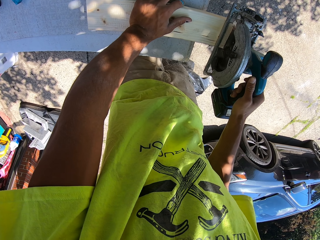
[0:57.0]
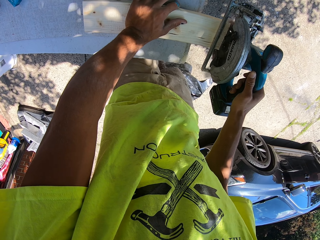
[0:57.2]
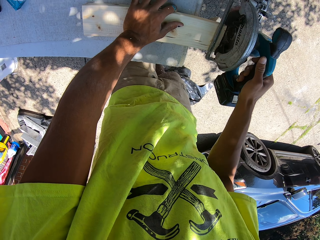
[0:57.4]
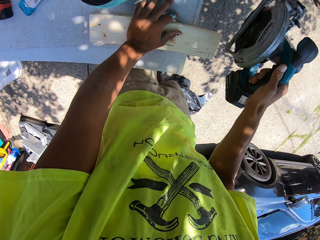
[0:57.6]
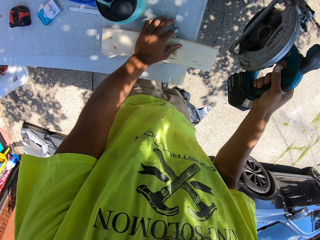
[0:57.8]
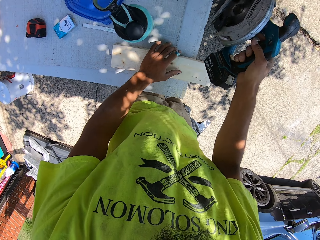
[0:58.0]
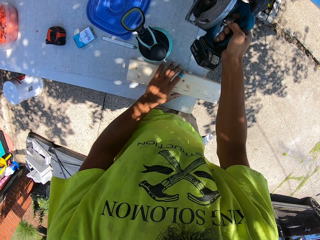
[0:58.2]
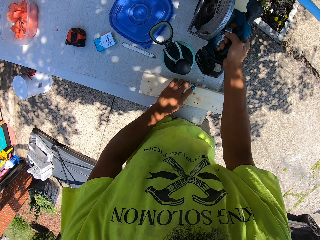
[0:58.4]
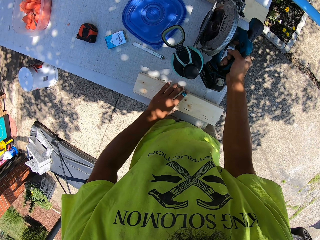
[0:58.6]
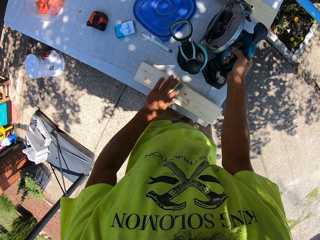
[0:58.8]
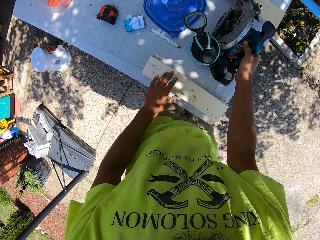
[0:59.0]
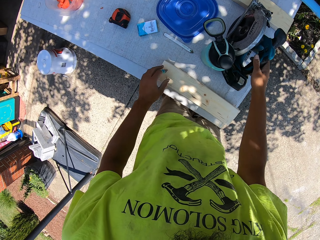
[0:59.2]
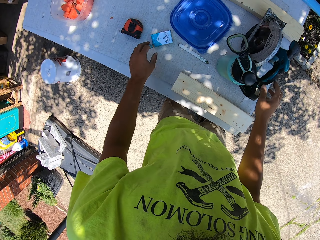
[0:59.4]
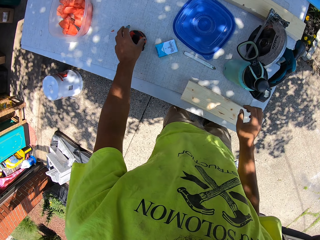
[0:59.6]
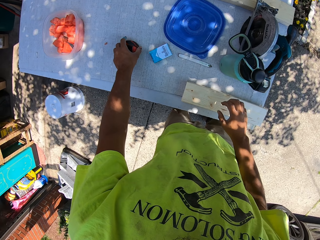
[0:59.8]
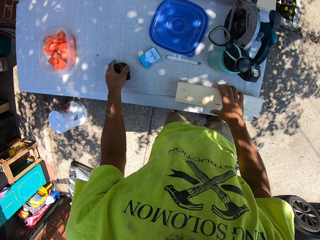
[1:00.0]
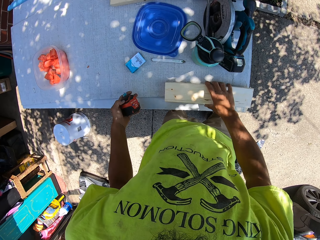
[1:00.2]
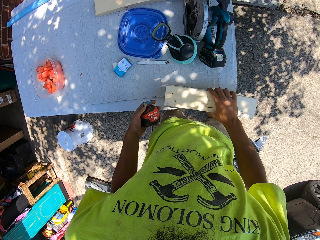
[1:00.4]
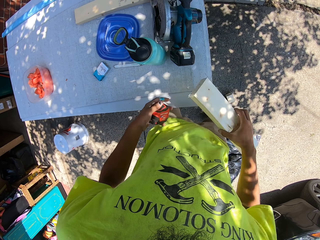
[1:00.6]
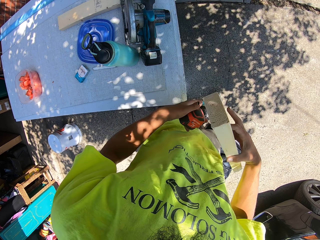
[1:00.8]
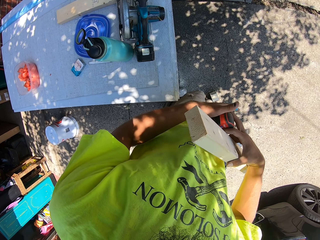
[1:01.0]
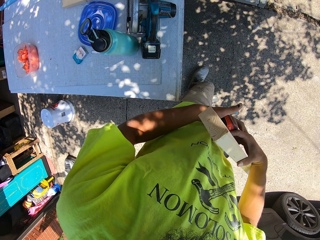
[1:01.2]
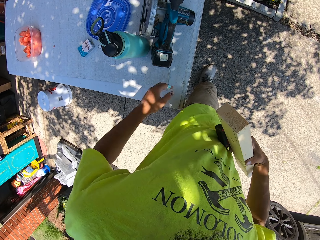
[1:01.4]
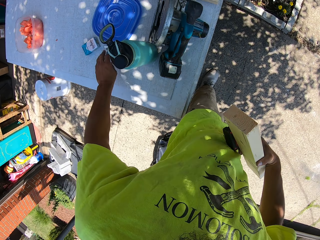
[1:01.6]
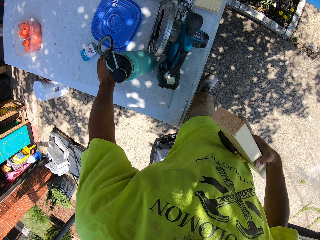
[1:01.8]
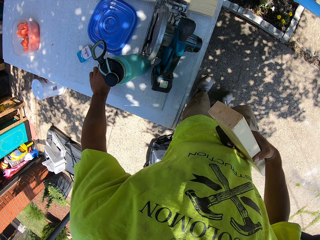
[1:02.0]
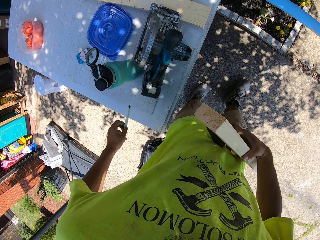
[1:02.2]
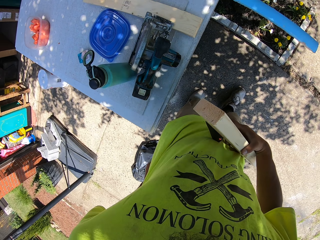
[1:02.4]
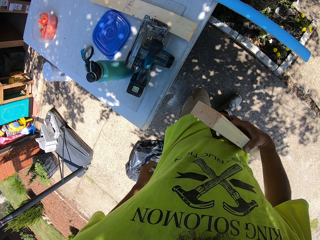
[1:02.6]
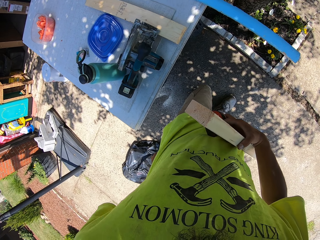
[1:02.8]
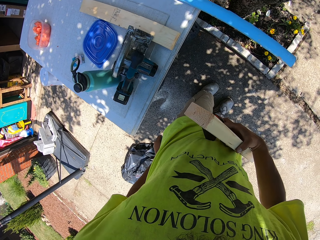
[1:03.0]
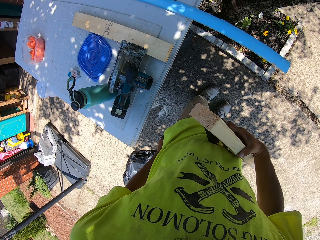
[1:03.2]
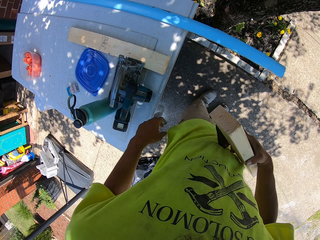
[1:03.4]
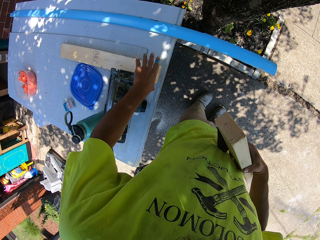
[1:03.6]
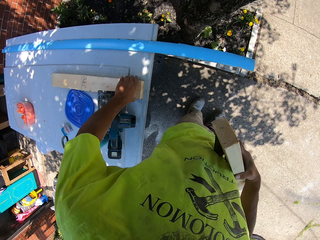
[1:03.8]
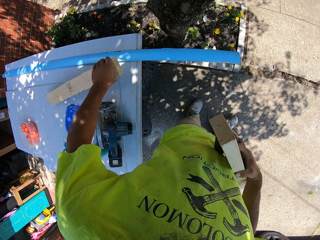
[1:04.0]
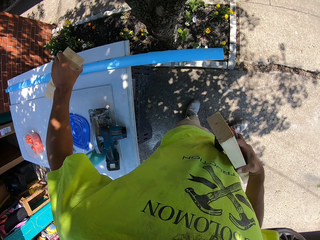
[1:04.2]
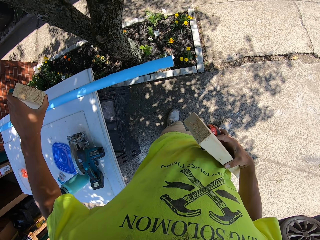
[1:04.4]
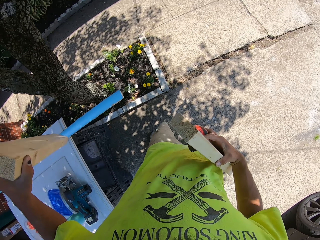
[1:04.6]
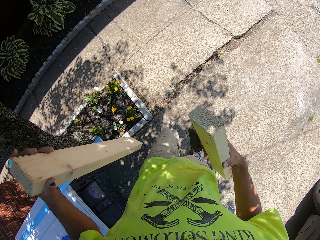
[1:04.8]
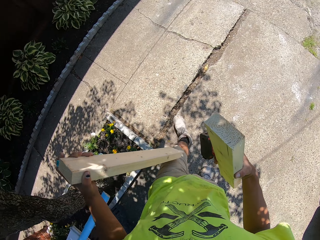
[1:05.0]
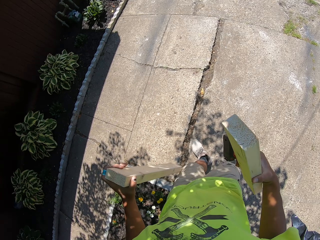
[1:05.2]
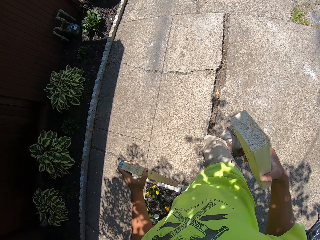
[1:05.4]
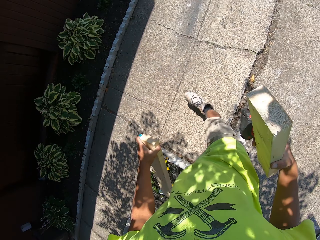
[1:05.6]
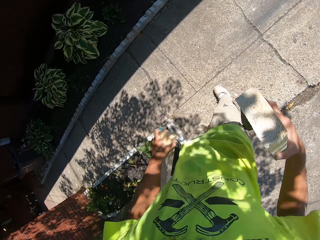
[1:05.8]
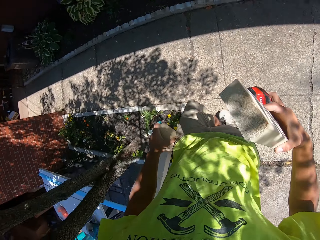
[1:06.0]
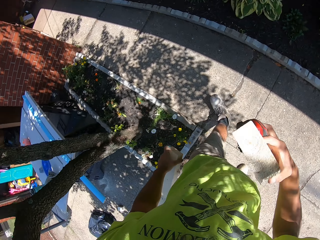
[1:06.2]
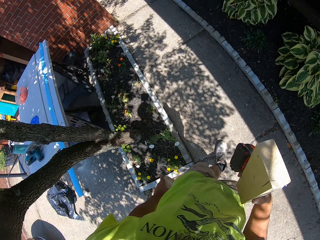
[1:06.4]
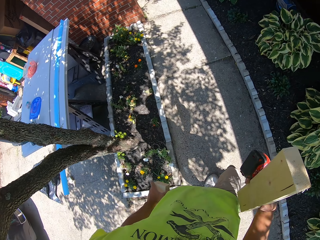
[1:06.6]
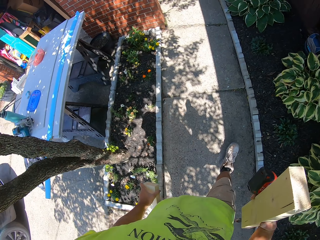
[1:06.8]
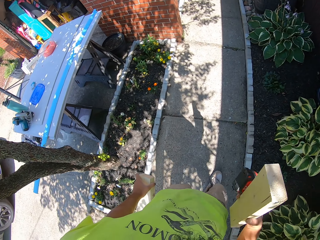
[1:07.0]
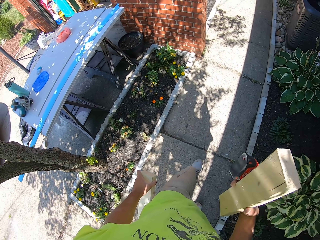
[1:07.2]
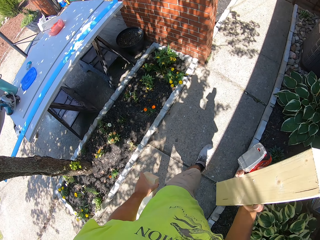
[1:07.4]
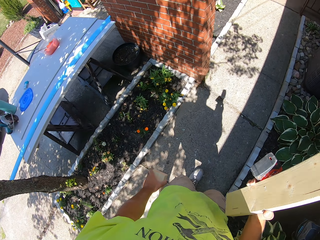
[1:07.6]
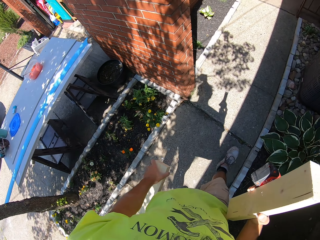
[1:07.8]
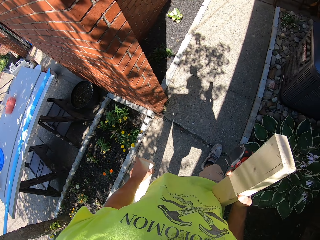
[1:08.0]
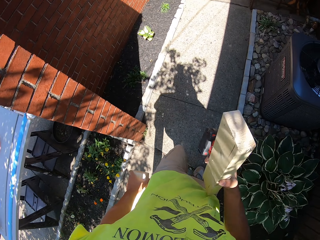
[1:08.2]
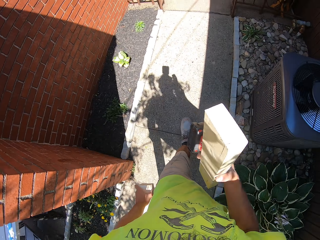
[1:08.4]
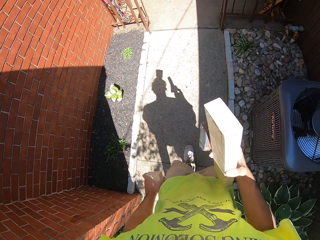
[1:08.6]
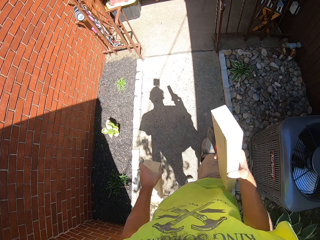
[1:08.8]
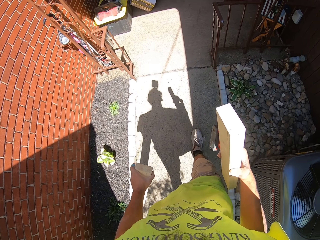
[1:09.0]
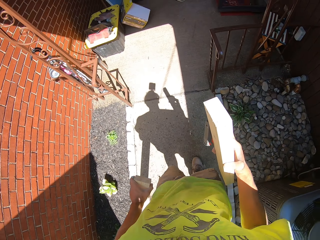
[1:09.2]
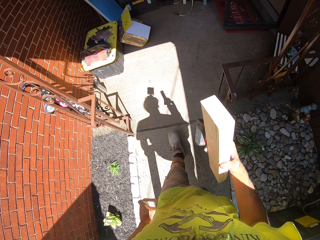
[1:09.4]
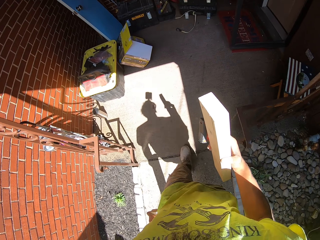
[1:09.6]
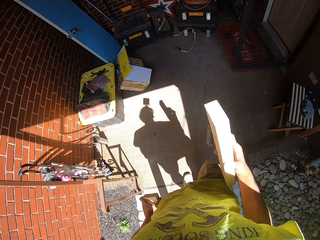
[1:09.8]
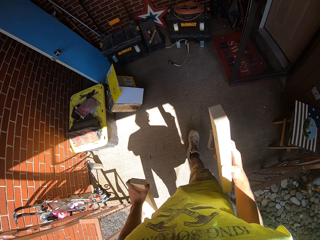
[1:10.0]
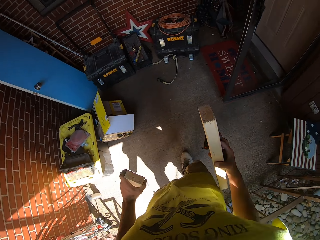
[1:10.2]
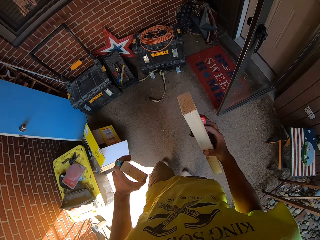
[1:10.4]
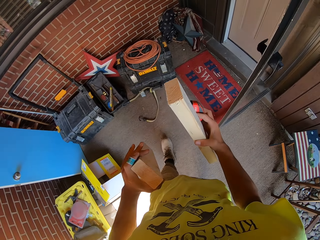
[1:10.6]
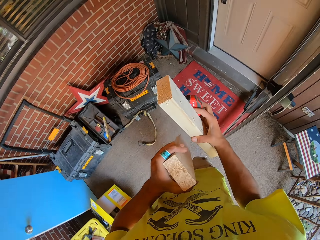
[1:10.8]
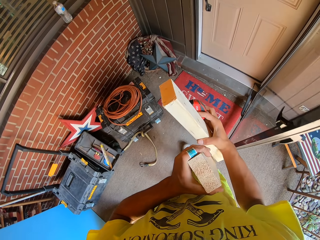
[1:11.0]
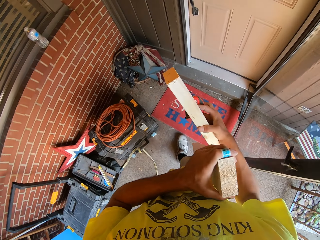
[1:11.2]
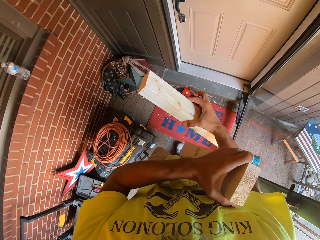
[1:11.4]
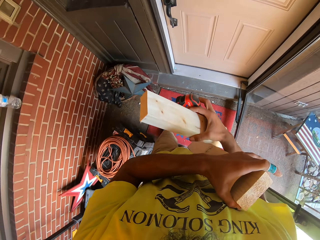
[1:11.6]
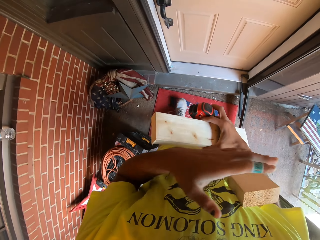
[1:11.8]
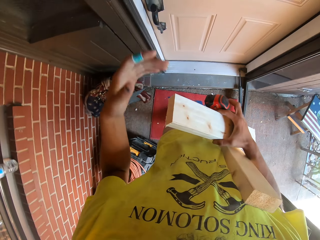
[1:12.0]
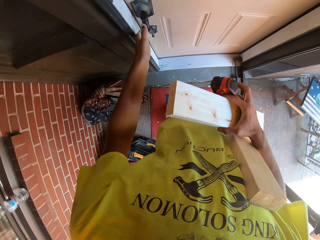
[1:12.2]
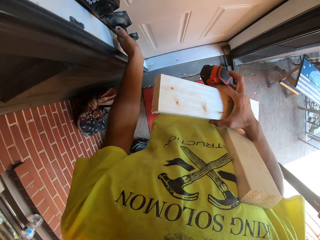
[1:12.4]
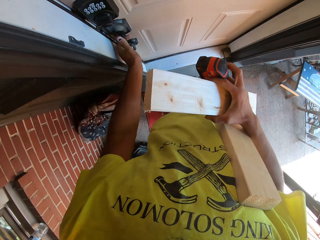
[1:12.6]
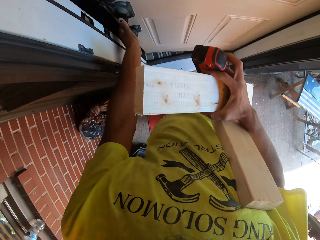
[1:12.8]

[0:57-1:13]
The camera wearer puts the miter saw on top of the table. They pick up the tape measure or measuring tape on top of the table. They pick up the wood on top of the table. They put the measuring tape on the right hand and touch the tape measure. They pick up the mark pen on top of the table and put the mark pen in the back pocket. They pick up the wood on top of the table again. They walk to the house and open the door.

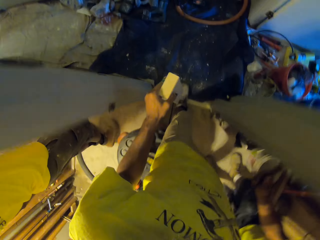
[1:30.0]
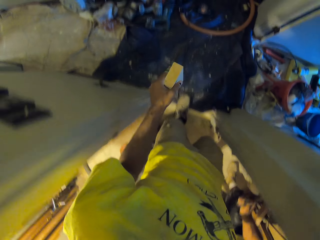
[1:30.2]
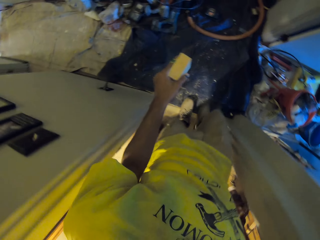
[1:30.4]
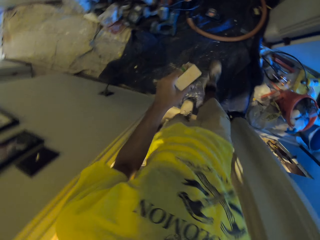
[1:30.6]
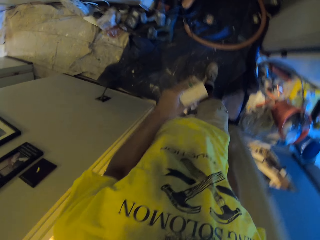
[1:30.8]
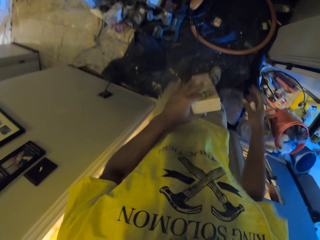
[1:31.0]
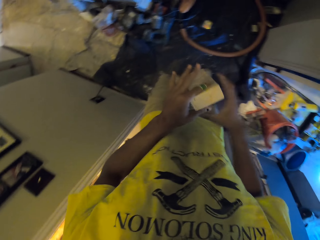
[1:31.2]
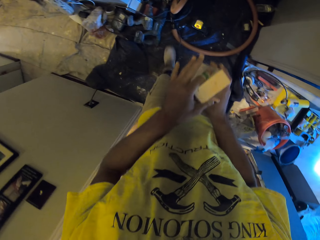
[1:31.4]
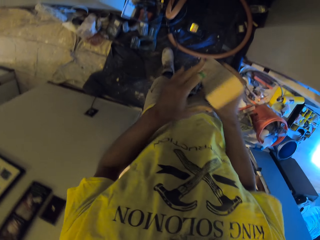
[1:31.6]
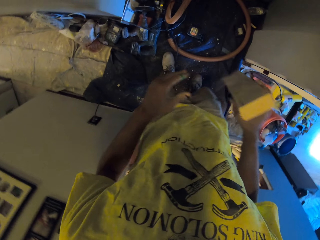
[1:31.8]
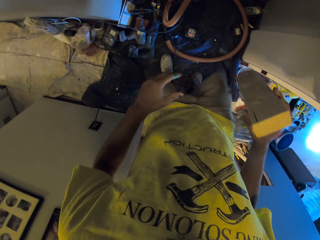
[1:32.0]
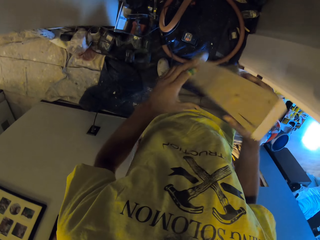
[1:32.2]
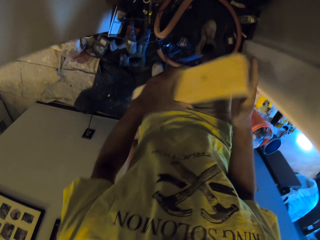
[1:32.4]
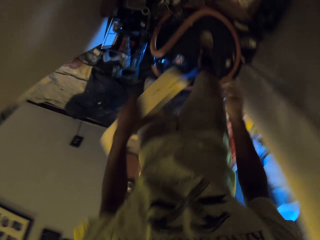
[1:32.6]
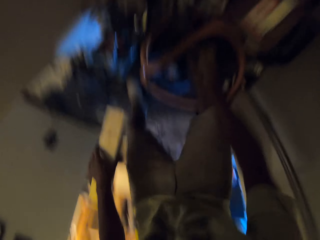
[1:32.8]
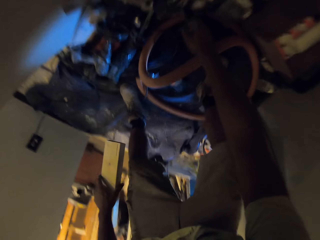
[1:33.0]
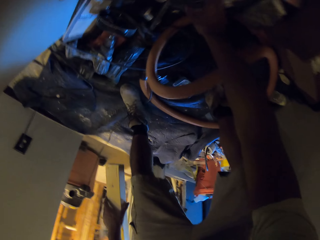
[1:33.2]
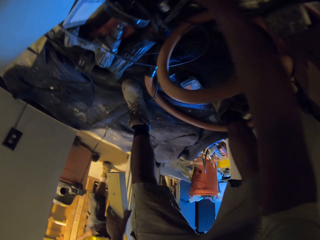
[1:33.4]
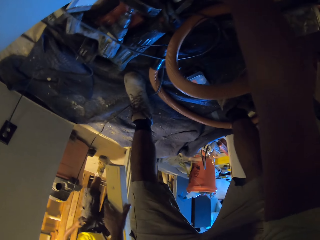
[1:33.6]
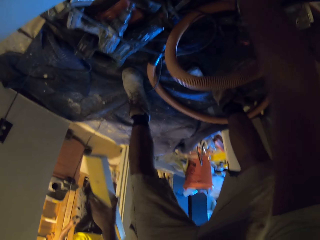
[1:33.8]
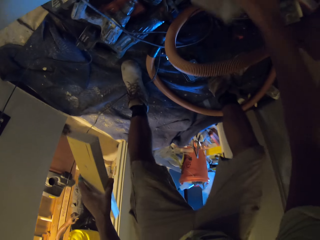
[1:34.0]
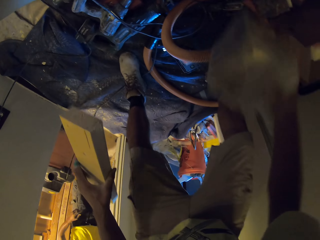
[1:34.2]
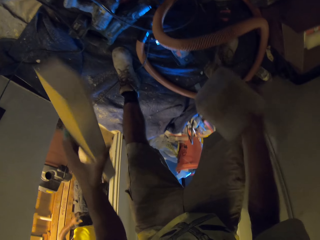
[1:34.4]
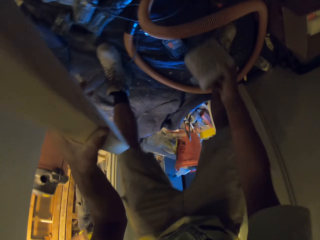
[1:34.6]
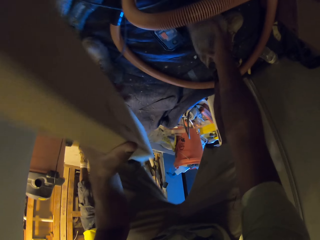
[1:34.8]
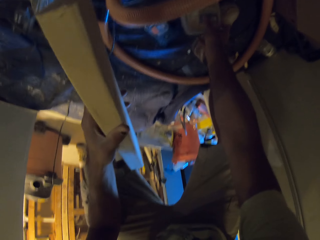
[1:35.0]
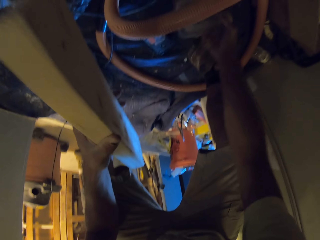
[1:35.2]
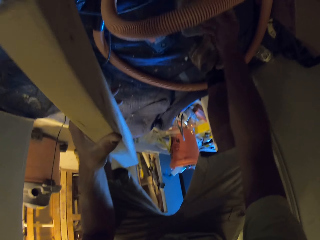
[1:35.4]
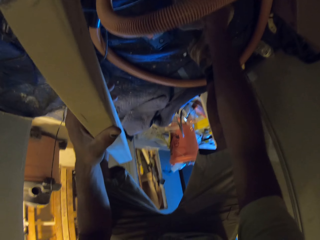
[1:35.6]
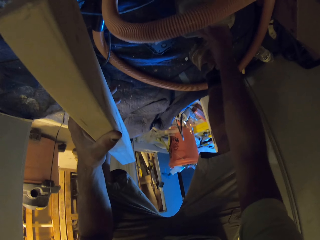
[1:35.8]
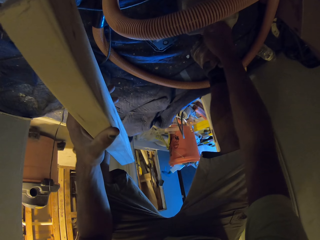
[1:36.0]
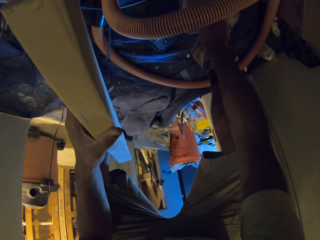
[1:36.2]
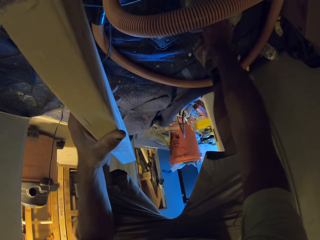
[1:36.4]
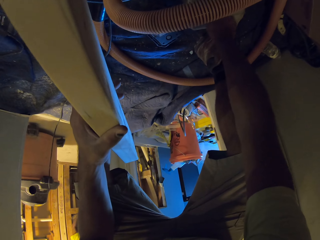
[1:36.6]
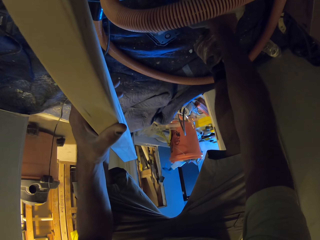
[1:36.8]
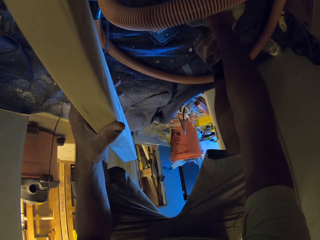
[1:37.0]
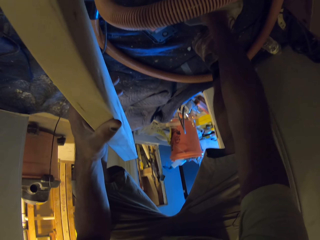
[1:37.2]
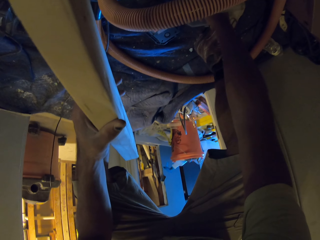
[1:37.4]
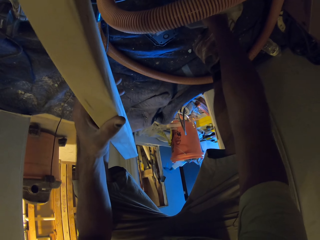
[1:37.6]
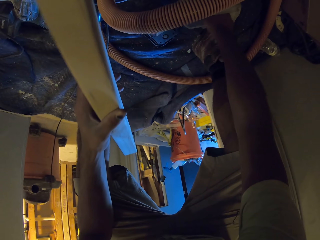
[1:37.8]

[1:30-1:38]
The camera wearer walks to the other room. They hold the wood with the right hand and touch the timber. They pick up a container and touch something on the ground. They put the container down and pick up a nail from the container.
